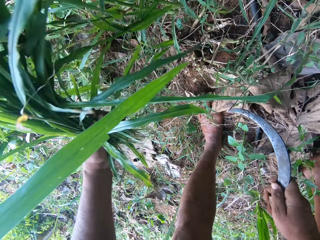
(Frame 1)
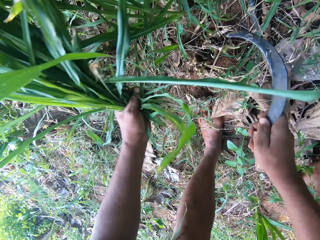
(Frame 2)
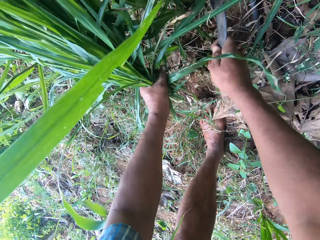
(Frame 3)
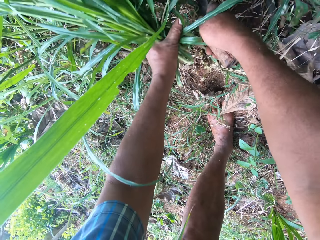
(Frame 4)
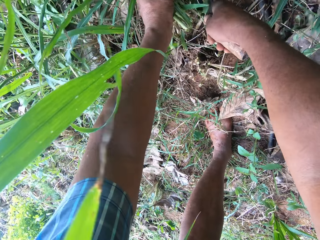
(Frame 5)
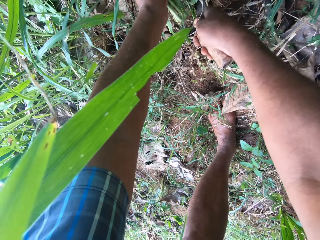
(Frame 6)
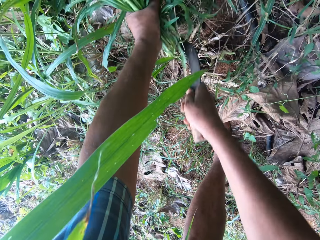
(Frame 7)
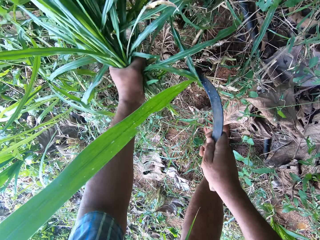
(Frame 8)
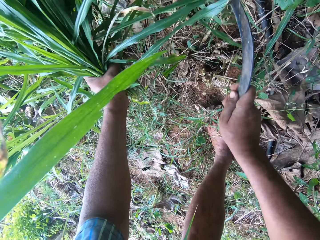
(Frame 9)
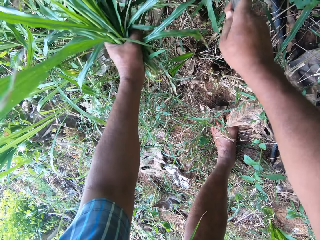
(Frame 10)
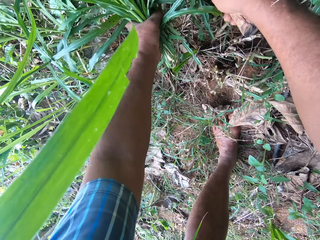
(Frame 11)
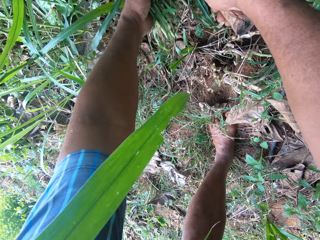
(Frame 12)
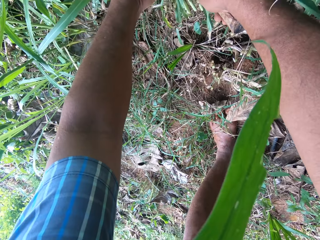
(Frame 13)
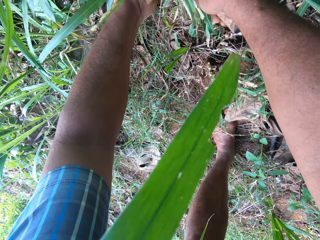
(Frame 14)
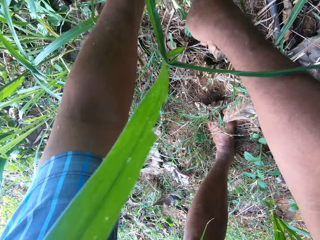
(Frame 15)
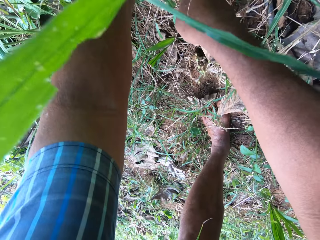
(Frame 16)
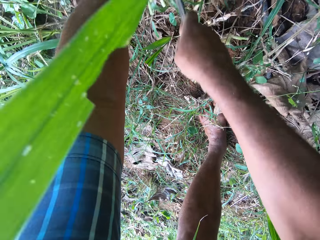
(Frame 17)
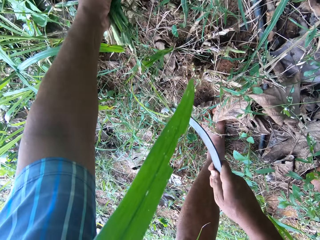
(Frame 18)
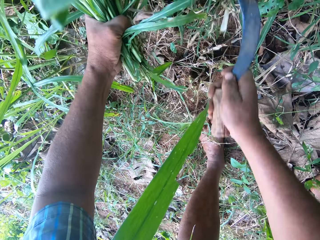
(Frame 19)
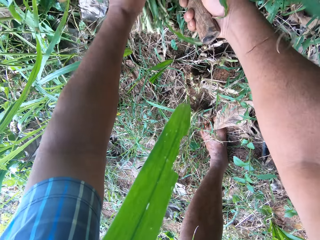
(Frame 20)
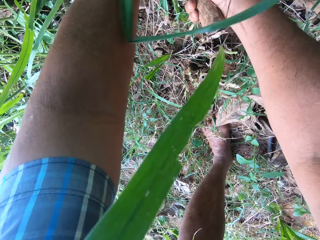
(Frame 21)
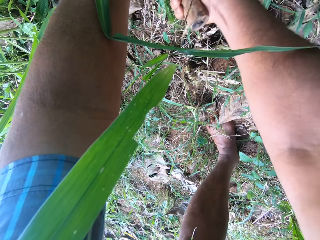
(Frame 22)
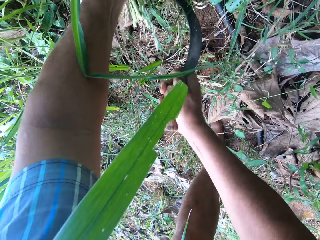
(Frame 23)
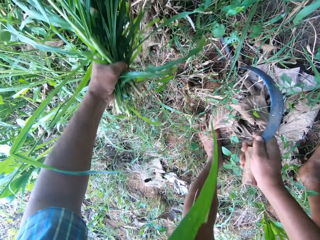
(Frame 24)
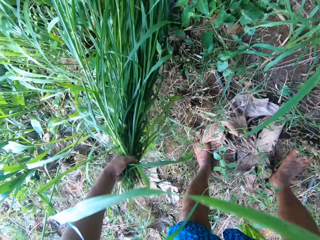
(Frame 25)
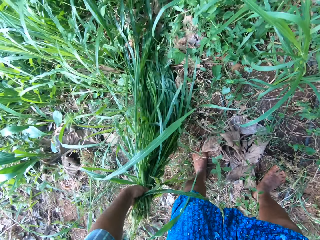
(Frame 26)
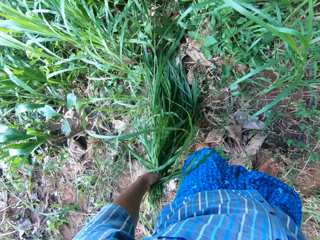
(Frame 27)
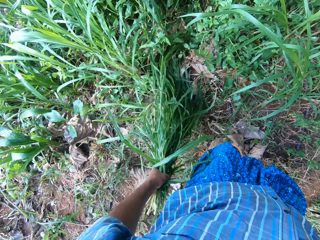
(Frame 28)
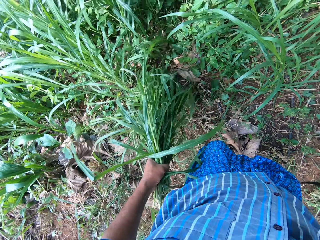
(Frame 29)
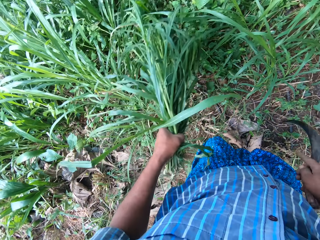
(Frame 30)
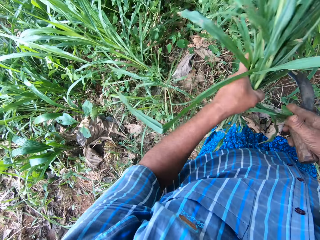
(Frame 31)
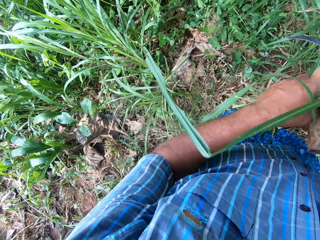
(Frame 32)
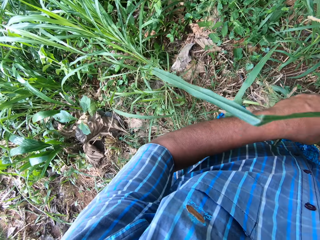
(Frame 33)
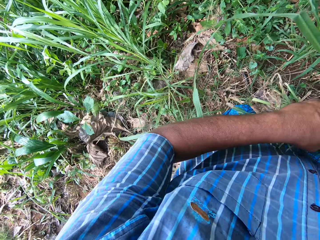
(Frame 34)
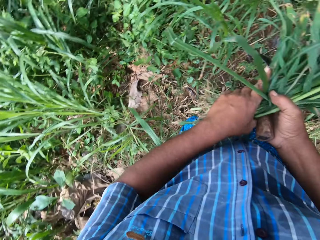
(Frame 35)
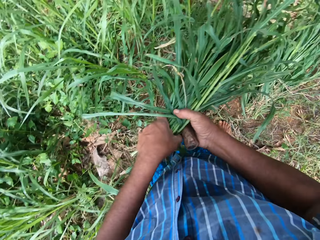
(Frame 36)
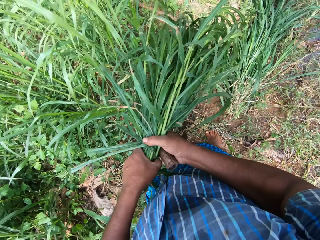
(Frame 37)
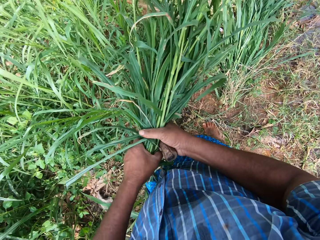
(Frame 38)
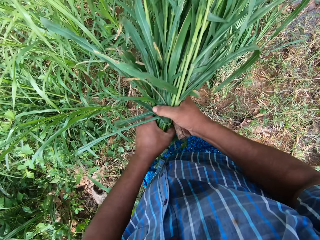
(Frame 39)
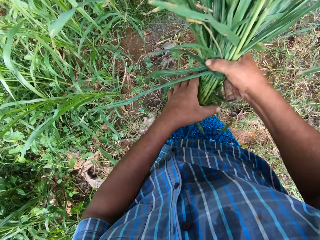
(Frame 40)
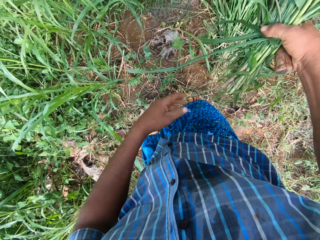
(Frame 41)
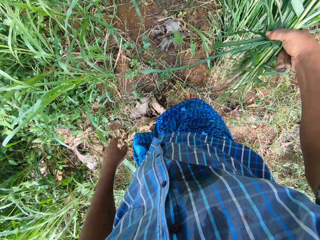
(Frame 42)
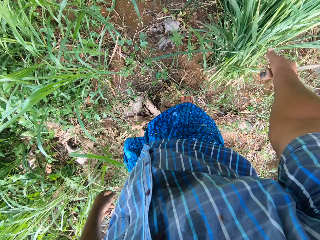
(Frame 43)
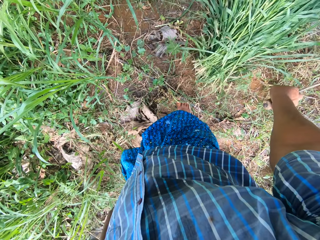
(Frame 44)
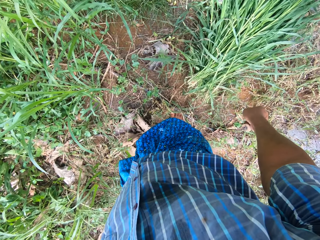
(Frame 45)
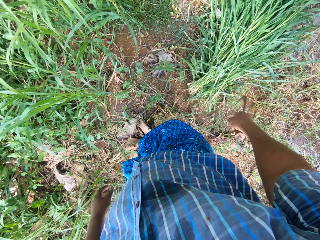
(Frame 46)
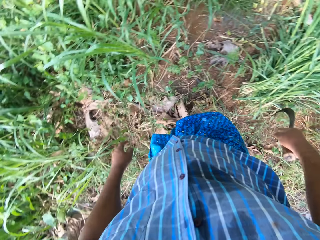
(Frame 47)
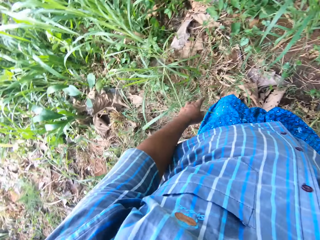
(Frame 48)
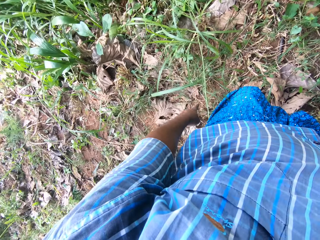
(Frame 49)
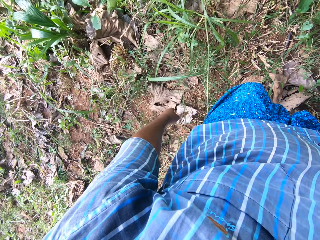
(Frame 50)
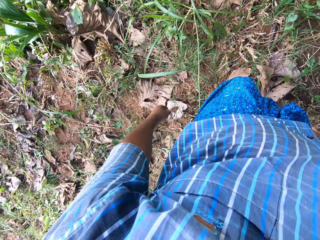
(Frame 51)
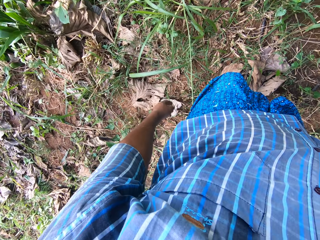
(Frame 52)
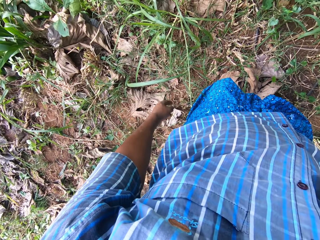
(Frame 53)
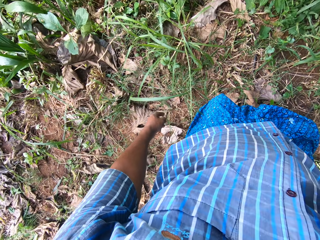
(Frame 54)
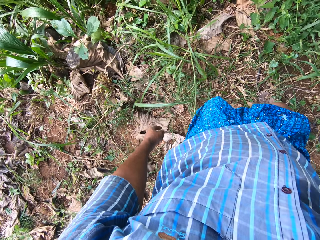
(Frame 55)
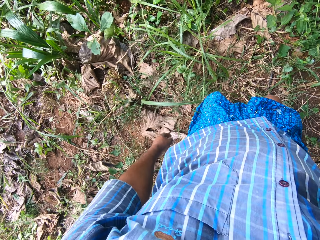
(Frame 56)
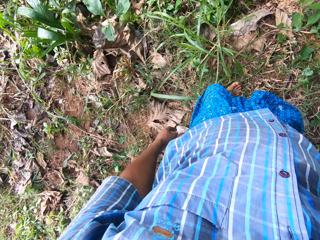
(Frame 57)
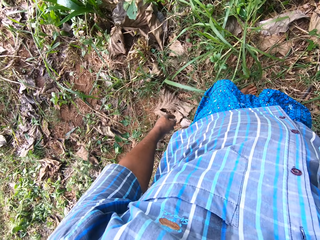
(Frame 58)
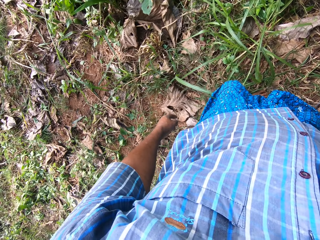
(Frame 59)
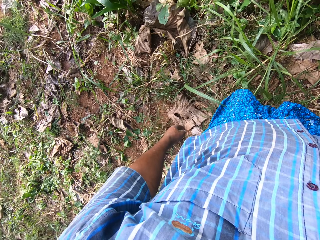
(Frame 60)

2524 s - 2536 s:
The camera wearer stands. They drop the napier grass on the floor.

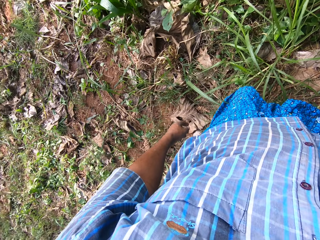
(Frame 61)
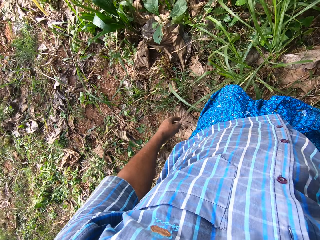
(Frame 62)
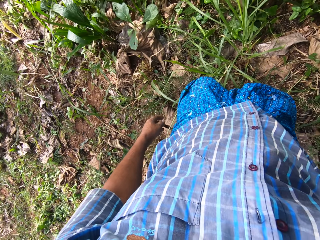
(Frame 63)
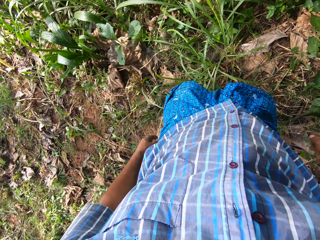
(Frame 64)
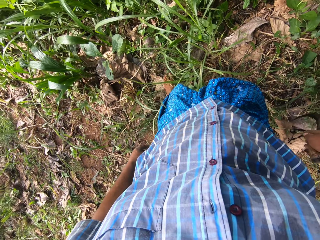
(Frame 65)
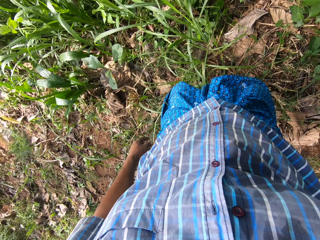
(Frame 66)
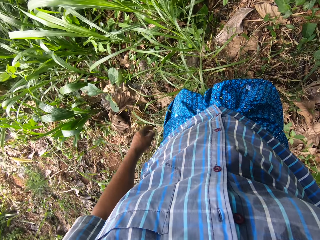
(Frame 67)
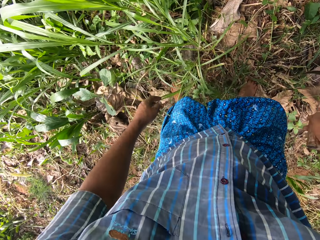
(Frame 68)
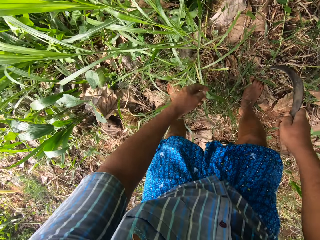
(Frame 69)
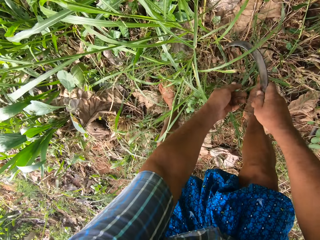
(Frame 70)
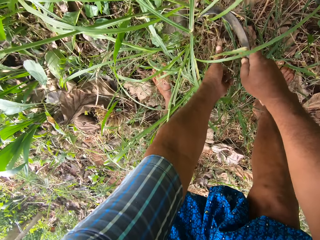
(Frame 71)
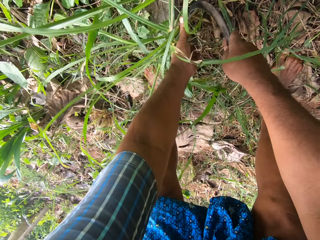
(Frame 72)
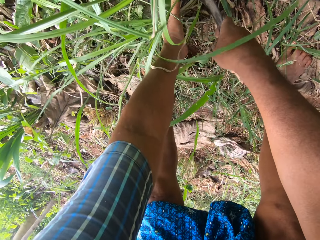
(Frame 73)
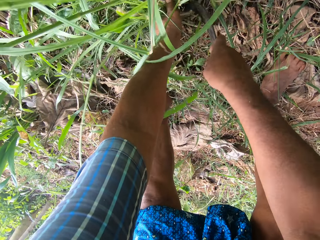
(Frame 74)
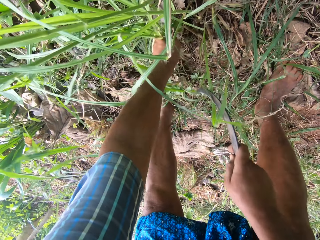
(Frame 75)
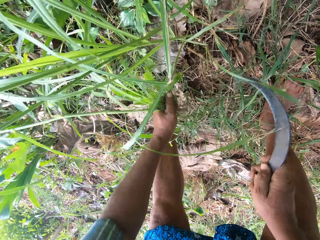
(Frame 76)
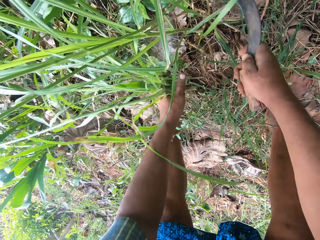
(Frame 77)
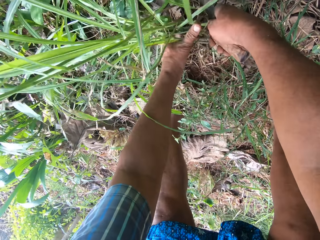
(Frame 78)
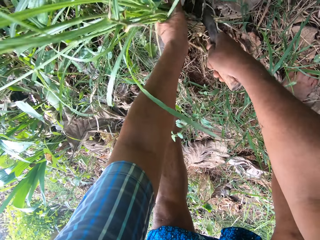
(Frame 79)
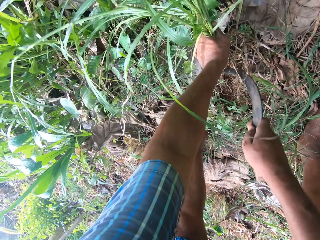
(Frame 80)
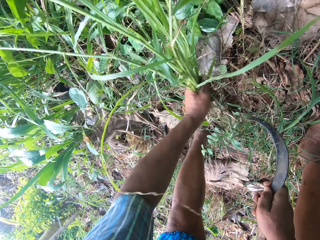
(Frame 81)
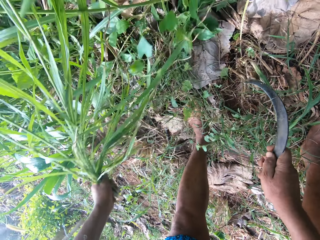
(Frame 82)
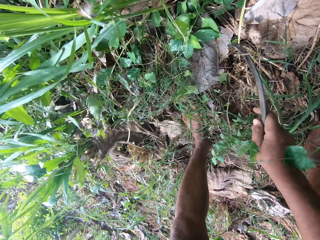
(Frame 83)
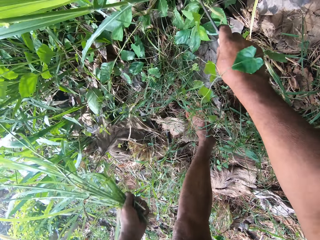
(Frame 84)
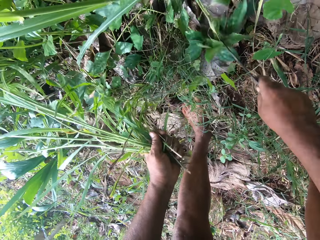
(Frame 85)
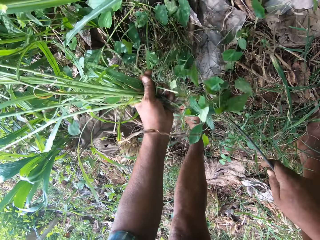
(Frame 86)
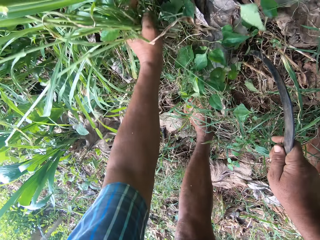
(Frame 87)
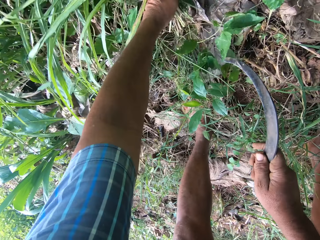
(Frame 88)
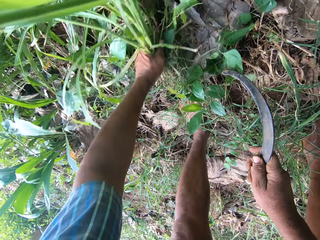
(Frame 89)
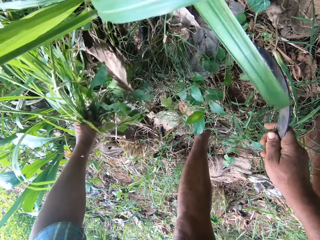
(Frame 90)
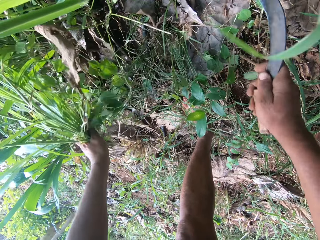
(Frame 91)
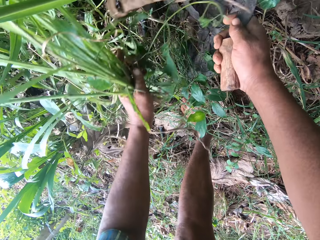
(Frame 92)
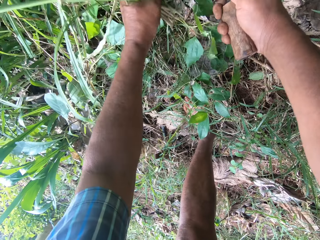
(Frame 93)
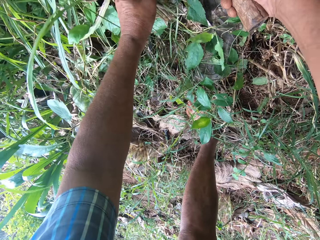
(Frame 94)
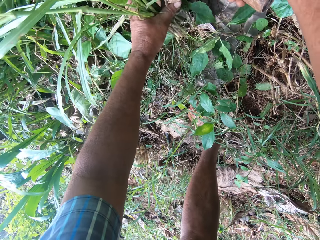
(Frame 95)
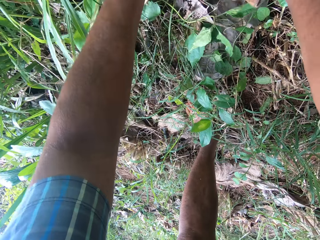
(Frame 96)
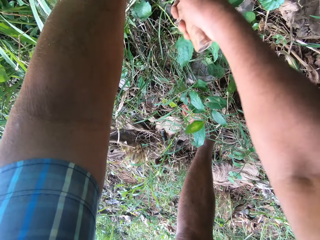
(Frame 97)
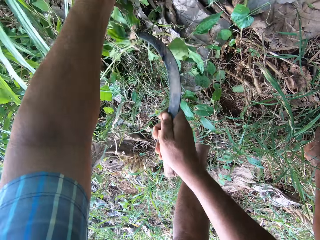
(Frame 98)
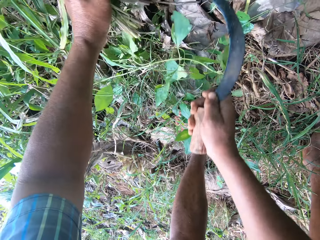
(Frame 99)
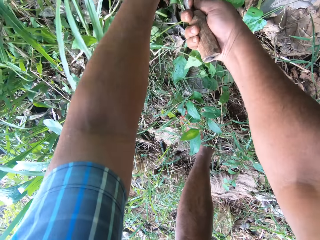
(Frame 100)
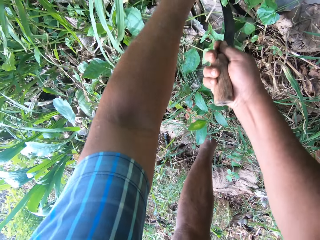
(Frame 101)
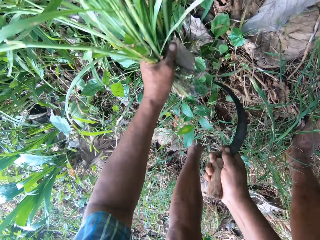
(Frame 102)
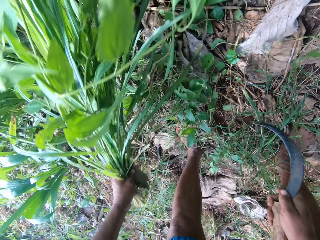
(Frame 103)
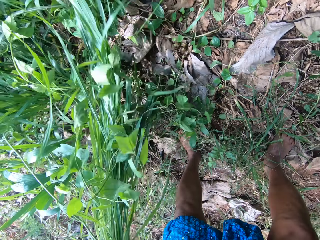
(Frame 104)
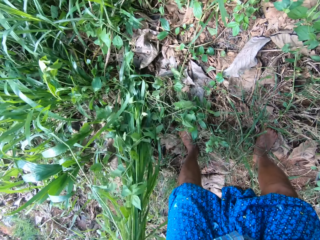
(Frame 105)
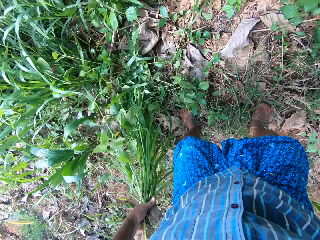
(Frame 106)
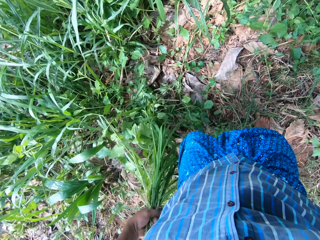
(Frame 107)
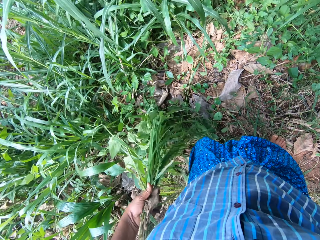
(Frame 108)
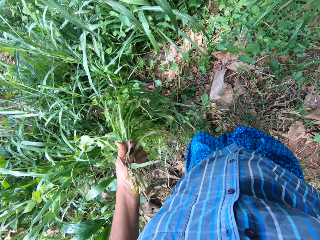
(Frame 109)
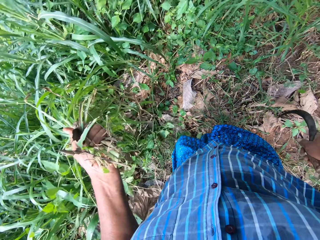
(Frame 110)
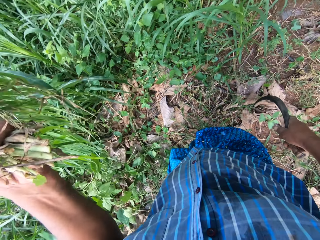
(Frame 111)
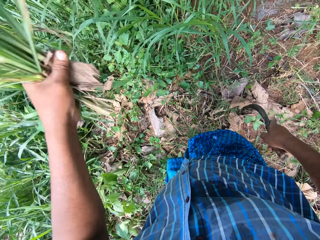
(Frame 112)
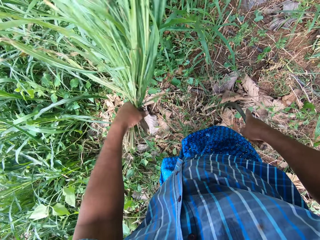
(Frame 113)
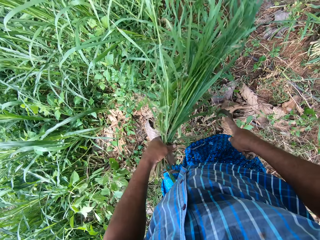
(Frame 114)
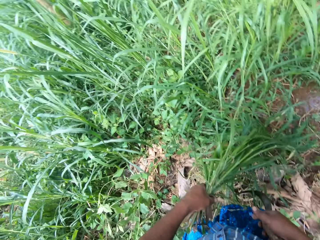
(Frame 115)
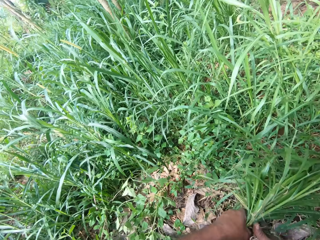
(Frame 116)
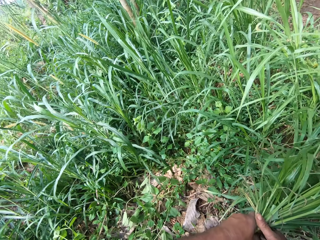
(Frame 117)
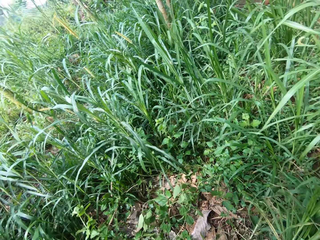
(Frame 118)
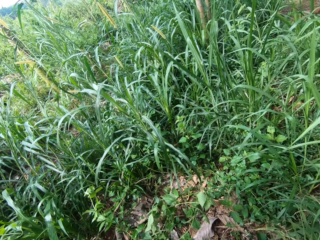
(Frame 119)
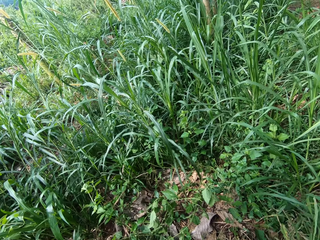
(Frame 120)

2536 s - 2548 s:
The camera wearer cuts the napier grass with the sickle.
